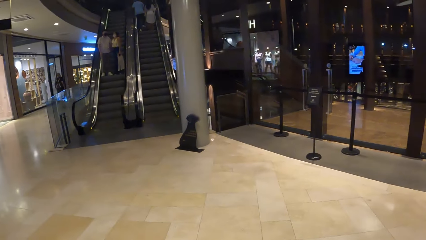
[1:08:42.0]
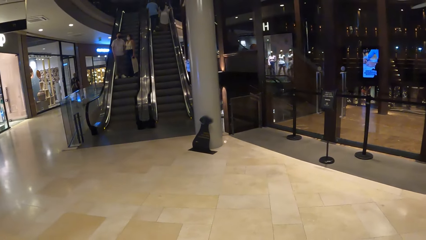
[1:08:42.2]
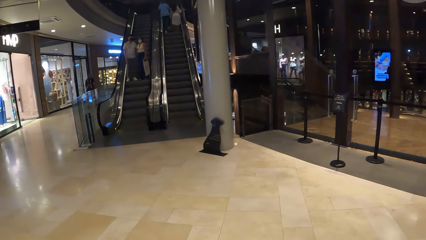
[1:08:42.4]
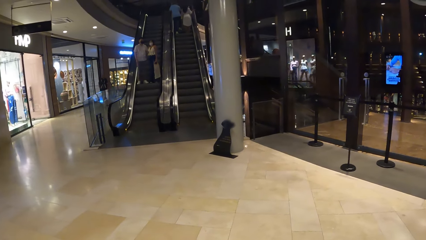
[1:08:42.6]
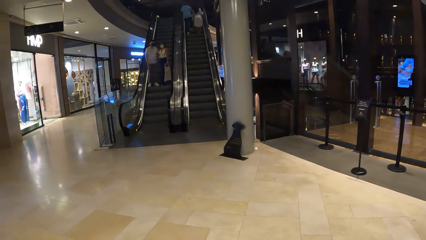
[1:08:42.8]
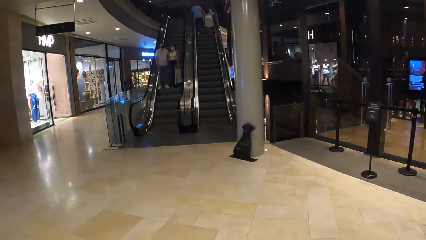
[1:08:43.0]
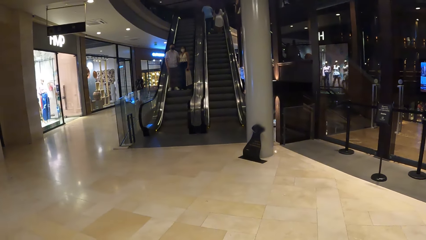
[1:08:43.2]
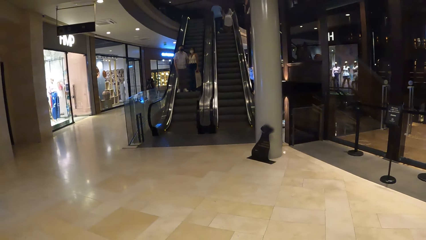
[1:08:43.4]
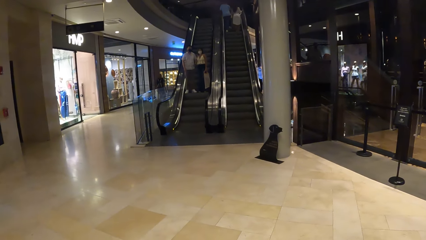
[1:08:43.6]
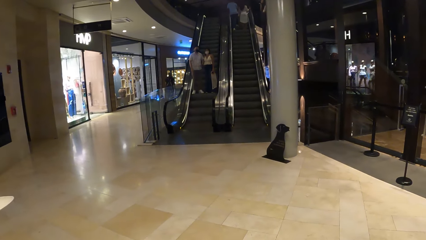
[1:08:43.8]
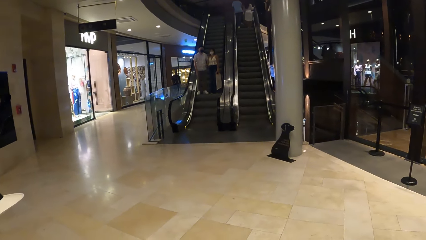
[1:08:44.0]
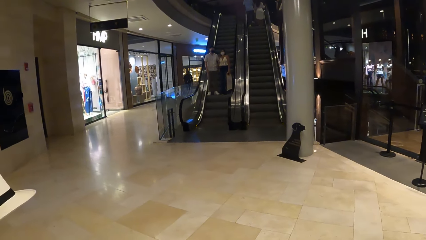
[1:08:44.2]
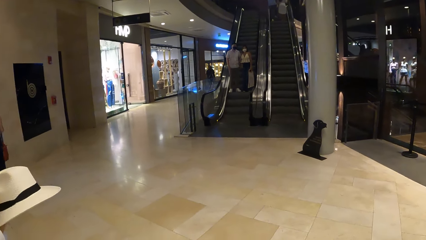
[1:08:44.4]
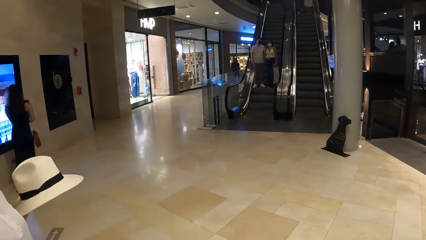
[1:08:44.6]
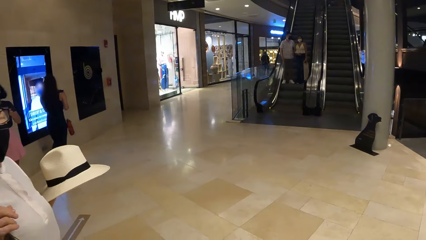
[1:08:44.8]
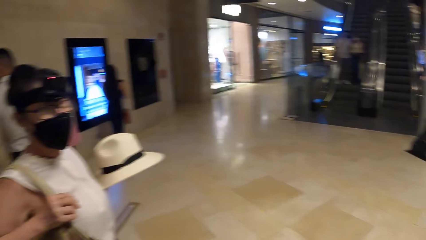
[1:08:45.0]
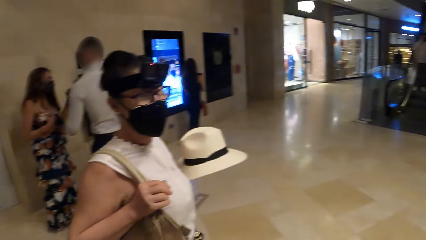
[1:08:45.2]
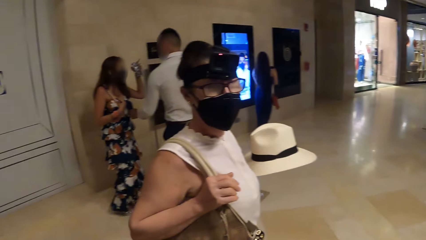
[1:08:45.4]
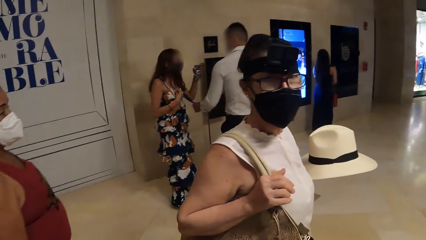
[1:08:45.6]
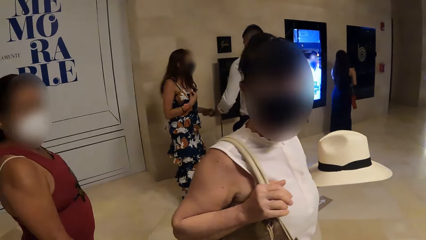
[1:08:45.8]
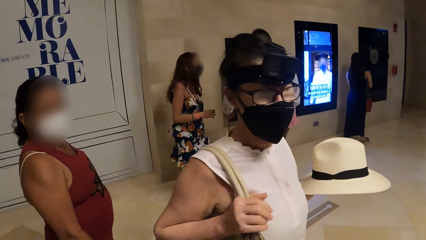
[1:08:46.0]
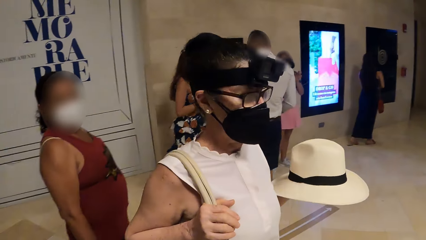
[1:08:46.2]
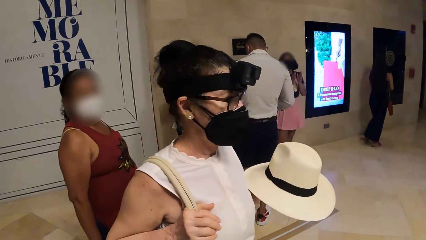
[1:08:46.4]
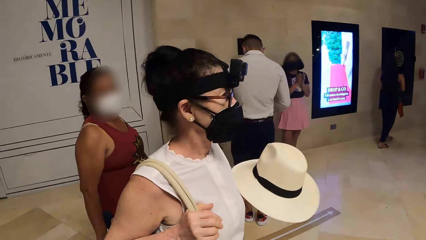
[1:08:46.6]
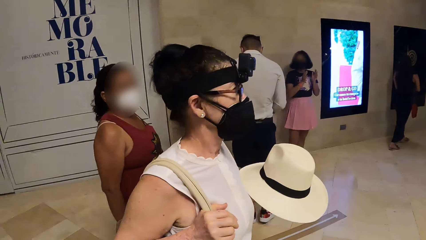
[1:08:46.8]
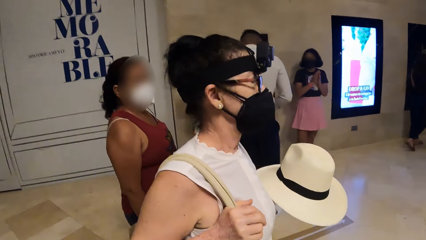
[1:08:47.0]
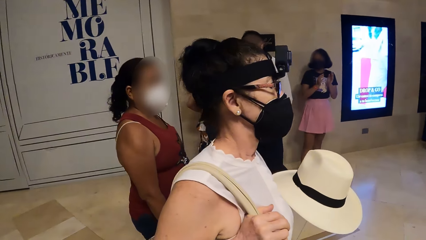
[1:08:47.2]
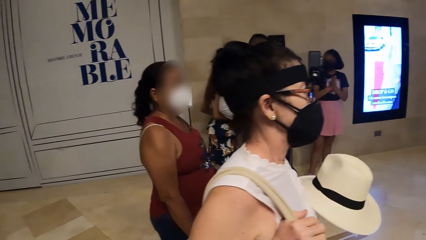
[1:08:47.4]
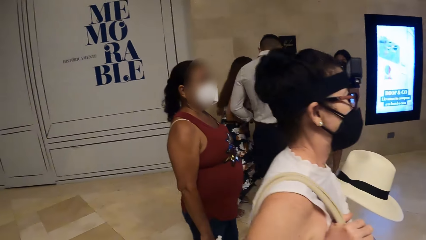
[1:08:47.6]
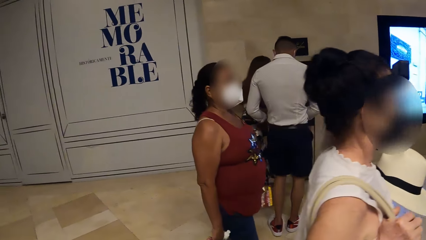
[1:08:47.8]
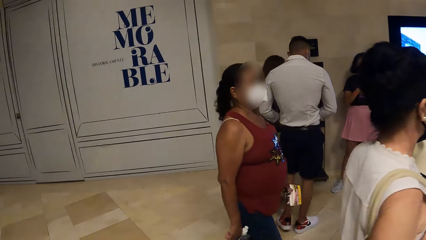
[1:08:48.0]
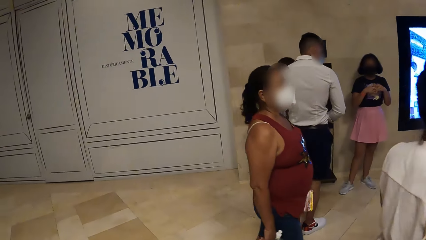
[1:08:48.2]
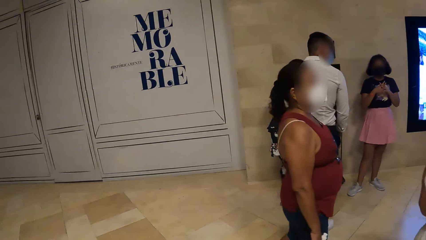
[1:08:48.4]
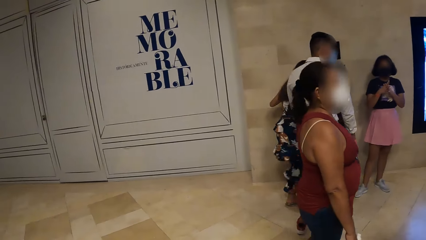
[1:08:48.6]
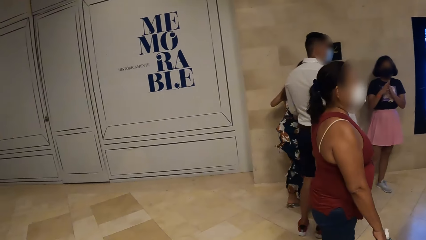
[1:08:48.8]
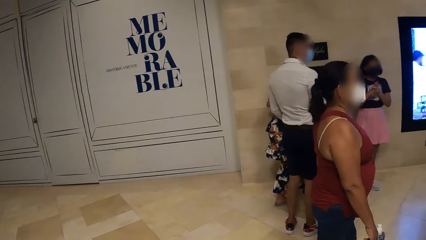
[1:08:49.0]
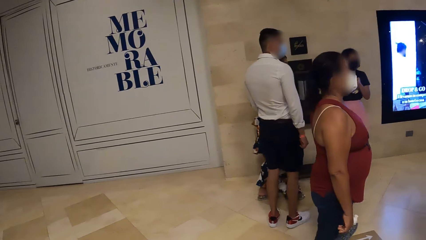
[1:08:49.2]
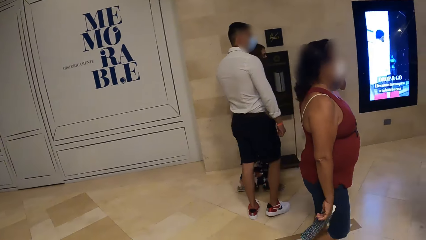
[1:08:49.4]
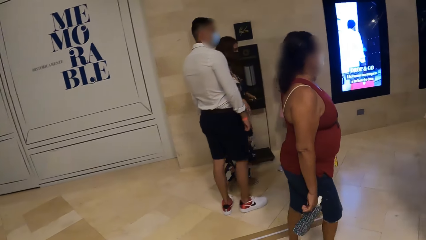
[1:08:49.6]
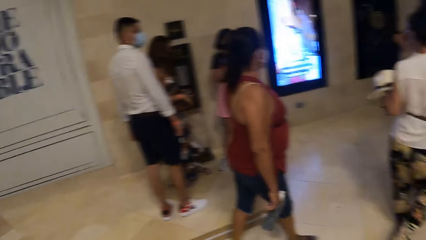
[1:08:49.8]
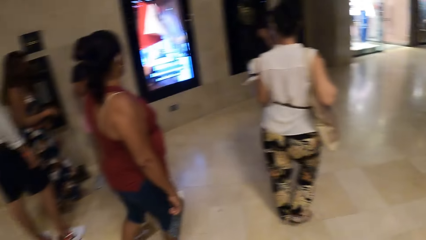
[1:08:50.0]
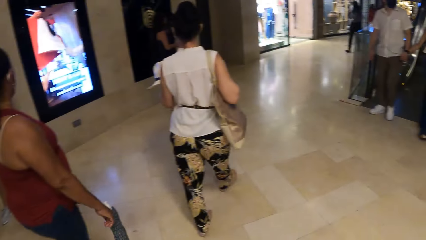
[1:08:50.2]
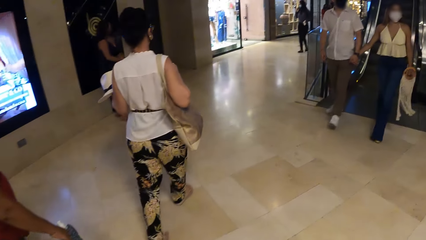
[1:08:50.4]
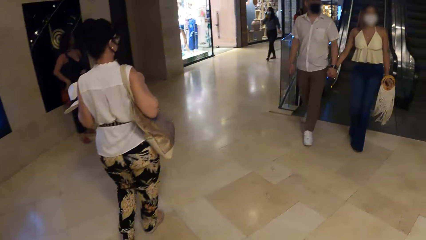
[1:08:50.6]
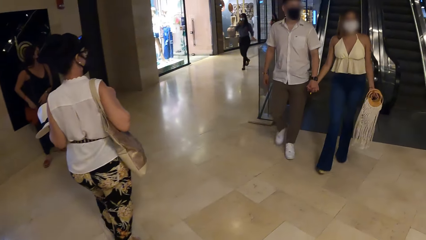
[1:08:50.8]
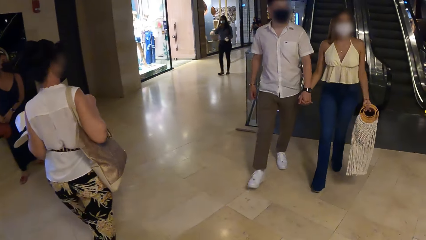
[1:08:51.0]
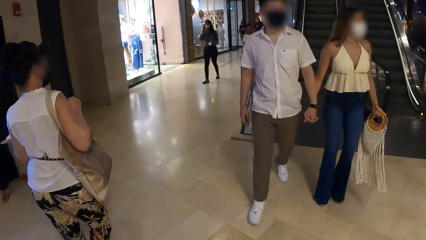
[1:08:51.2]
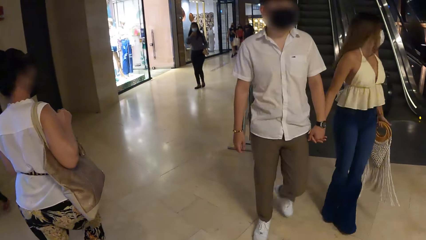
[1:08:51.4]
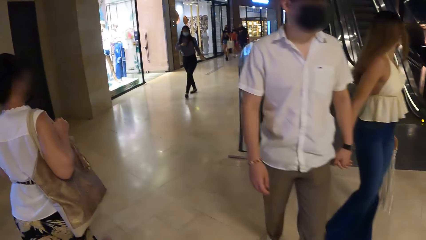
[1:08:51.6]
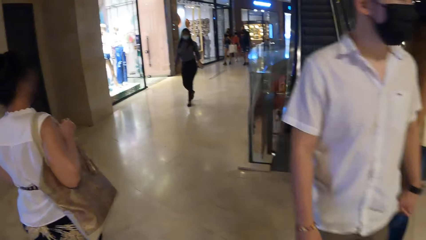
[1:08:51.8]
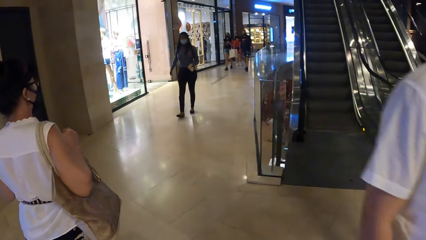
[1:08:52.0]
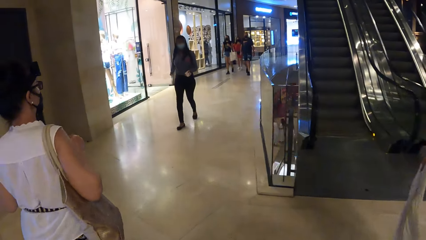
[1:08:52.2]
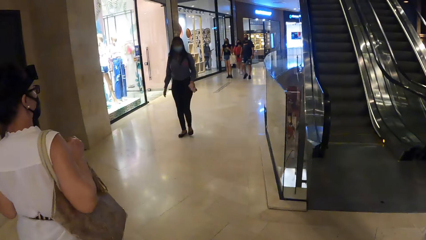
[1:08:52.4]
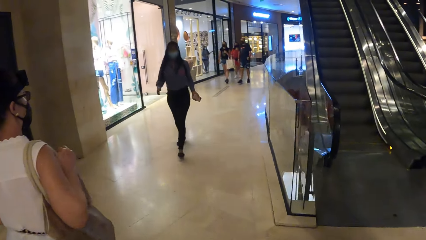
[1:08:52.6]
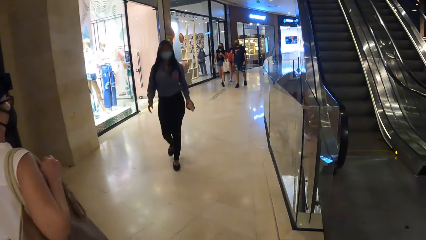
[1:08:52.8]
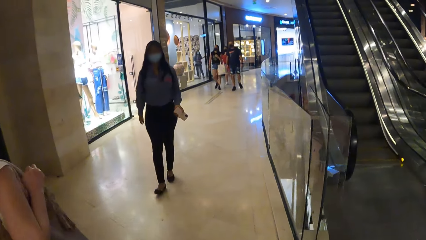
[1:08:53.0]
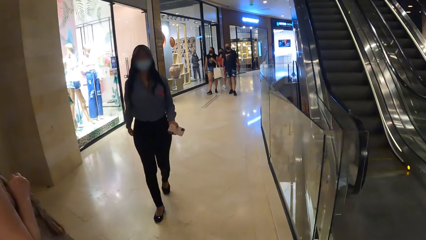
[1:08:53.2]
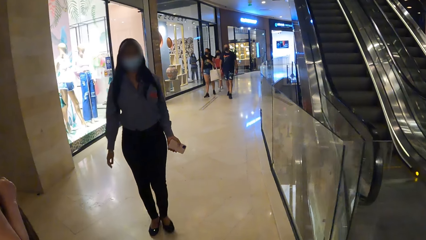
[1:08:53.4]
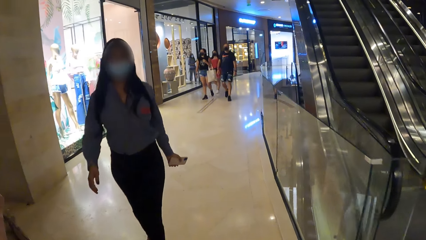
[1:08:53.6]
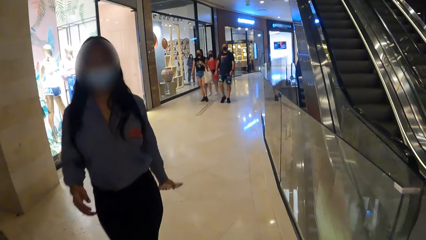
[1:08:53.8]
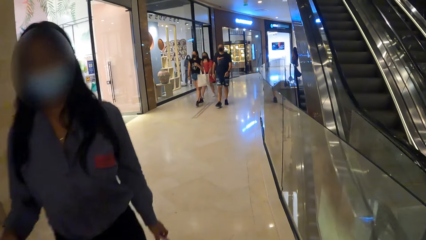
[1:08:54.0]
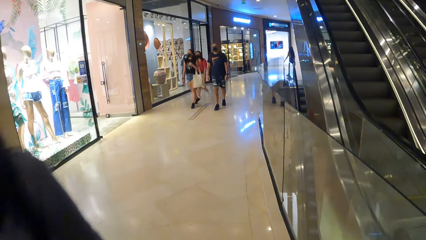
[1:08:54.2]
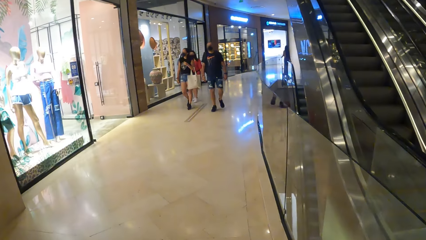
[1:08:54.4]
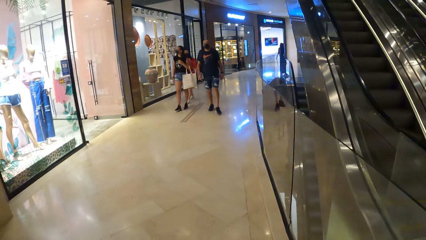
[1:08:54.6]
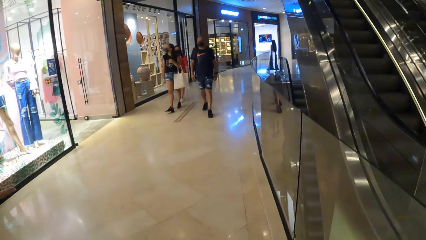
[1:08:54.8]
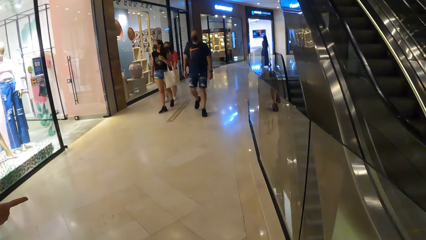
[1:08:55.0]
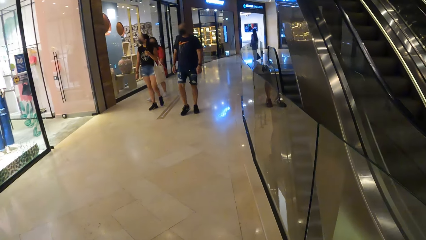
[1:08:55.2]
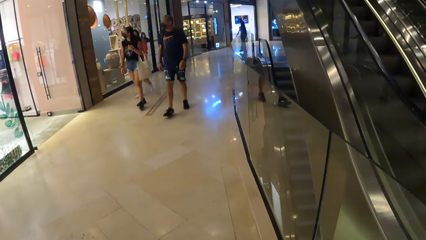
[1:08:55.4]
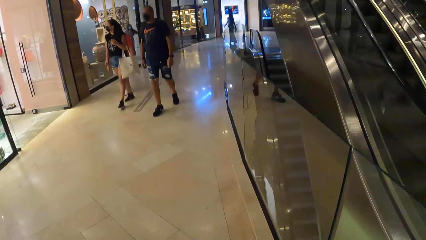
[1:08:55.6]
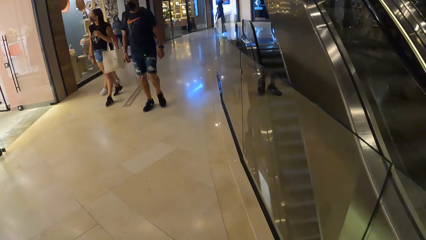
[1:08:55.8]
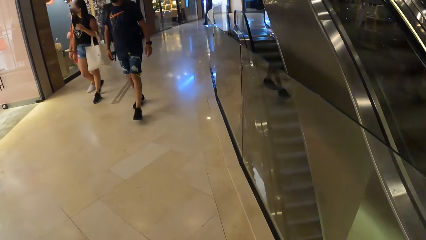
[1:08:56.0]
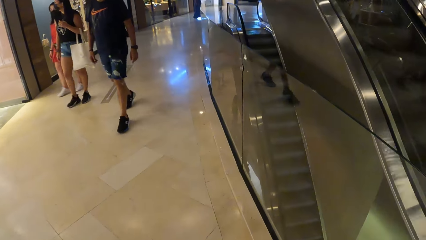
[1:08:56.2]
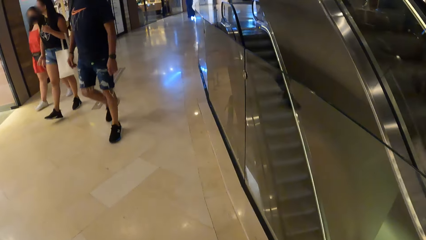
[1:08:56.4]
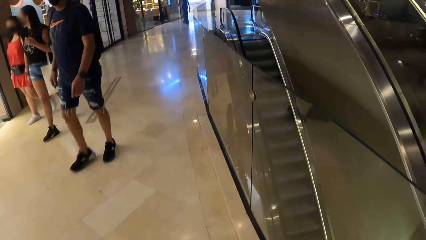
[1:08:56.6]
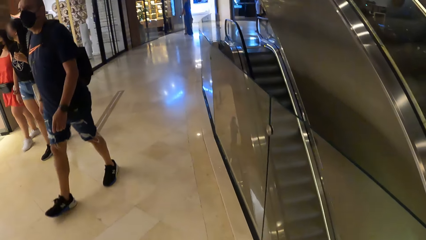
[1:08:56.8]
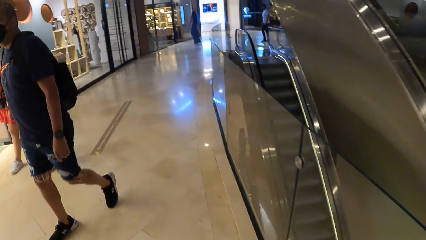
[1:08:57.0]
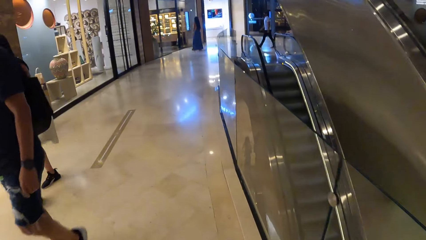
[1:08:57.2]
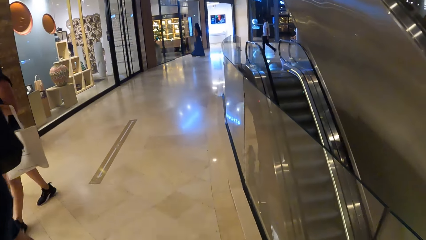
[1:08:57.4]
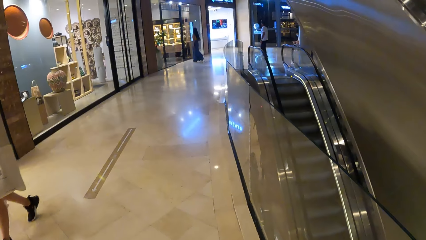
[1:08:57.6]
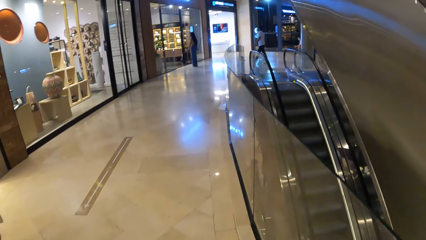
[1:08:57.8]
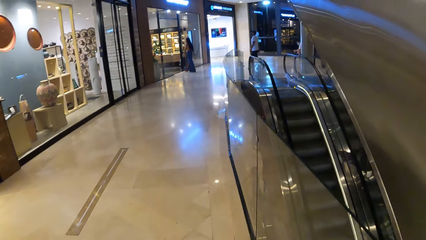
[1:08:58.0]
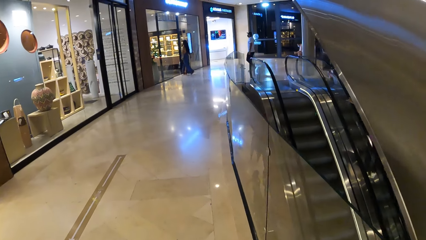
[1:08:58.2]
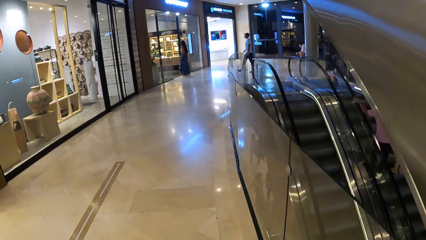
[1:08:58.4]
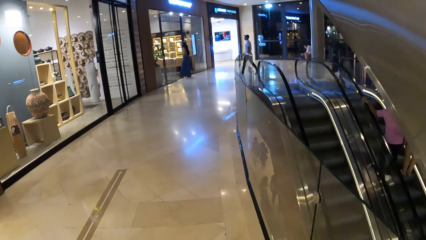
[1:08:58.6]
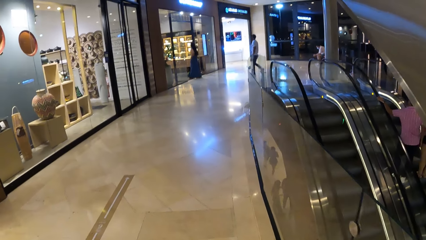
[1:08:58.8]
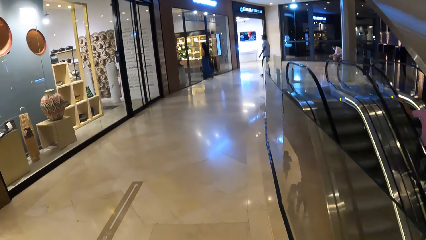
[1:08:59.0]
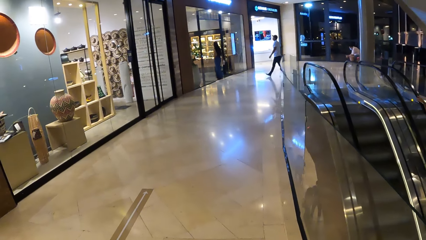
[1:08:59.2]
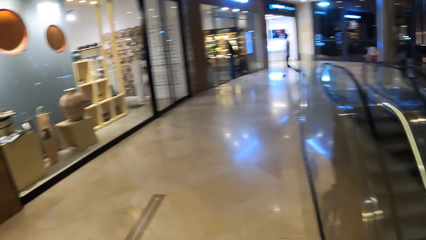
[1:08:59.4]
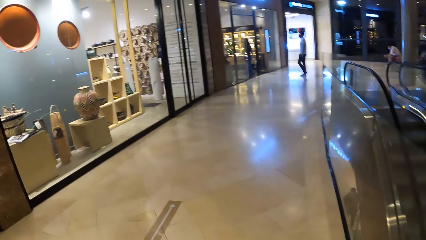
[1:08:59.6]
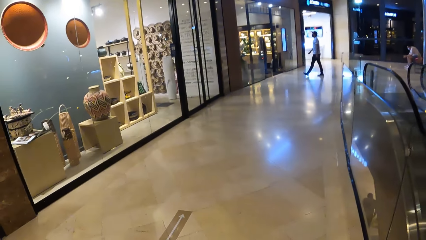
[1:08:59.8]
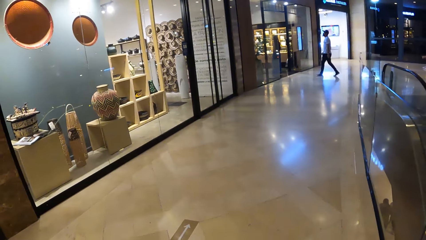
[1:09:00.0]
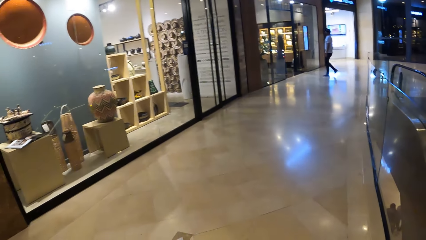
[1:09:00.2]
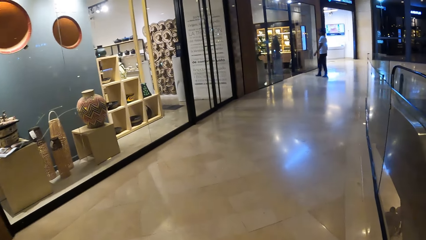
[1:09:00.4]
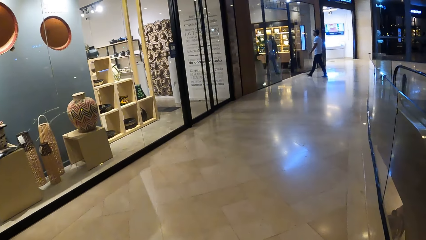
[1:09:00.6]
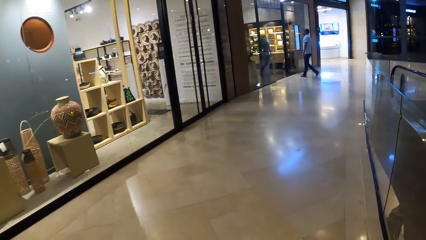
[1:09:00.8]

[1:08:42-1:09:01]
The camera wearer interacts with a woman. They walk on the floor.
